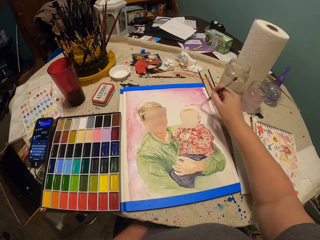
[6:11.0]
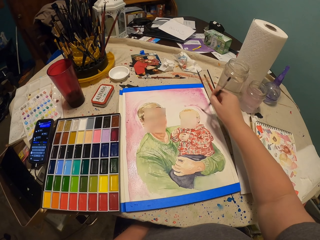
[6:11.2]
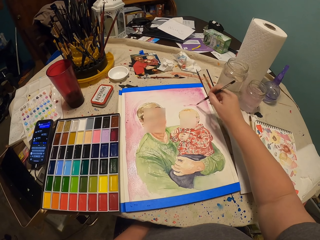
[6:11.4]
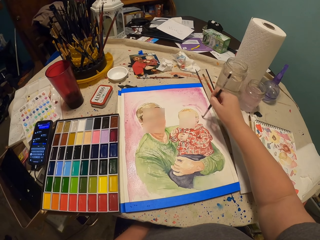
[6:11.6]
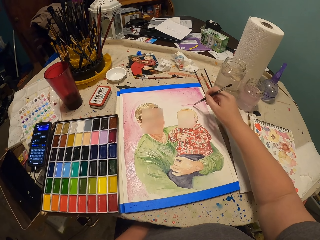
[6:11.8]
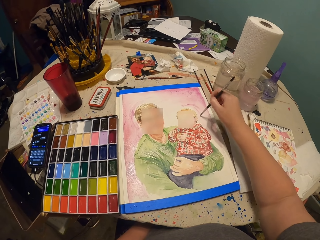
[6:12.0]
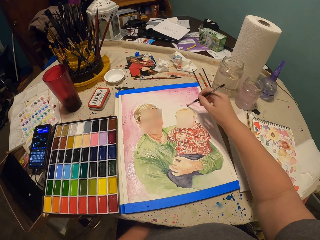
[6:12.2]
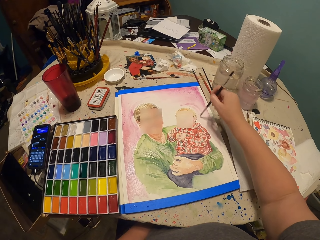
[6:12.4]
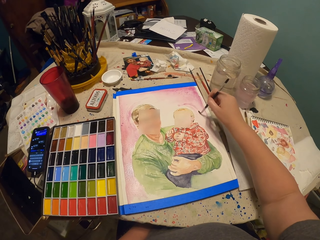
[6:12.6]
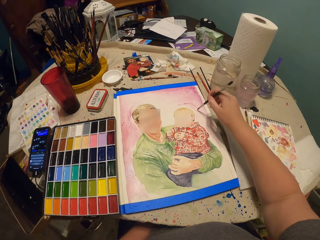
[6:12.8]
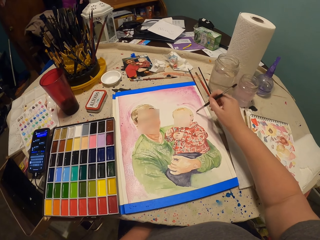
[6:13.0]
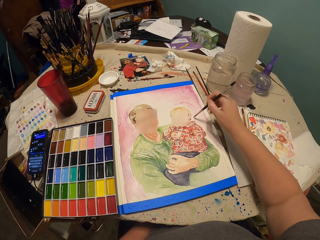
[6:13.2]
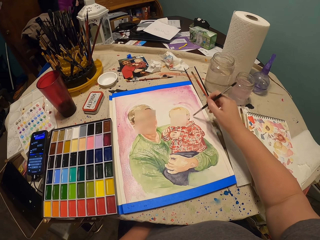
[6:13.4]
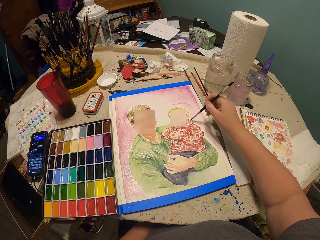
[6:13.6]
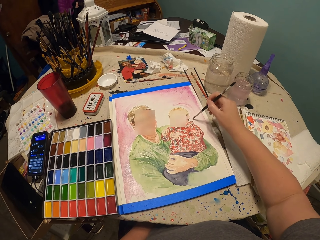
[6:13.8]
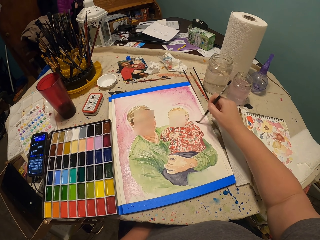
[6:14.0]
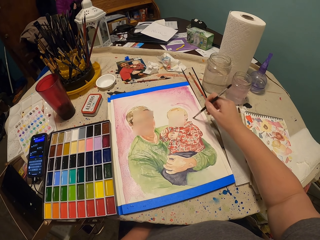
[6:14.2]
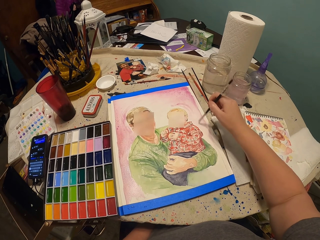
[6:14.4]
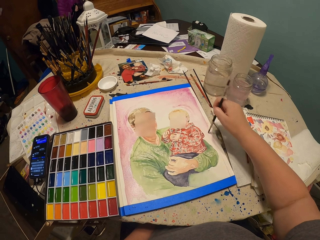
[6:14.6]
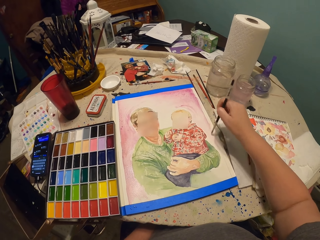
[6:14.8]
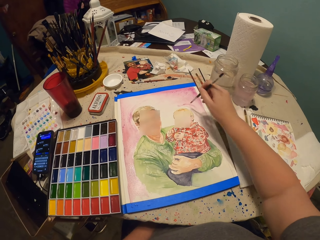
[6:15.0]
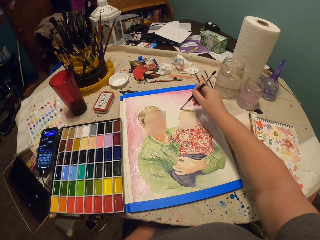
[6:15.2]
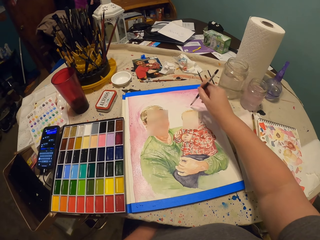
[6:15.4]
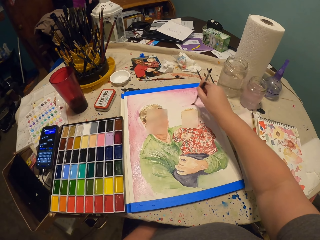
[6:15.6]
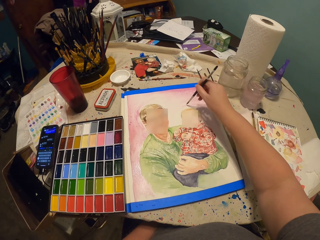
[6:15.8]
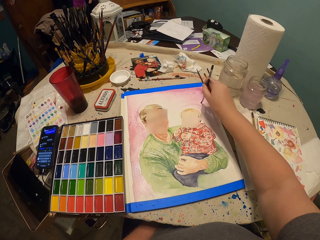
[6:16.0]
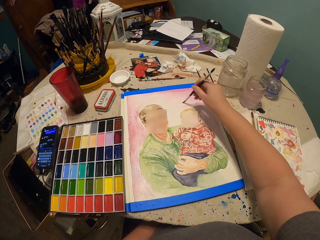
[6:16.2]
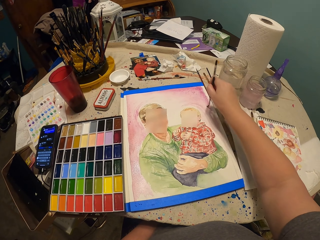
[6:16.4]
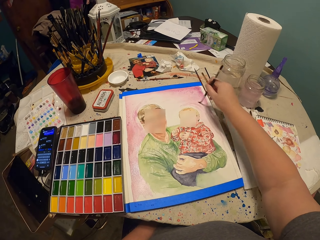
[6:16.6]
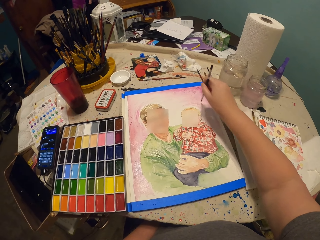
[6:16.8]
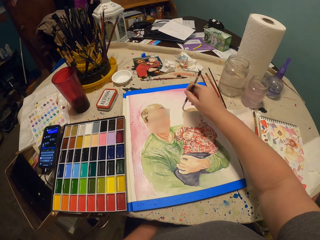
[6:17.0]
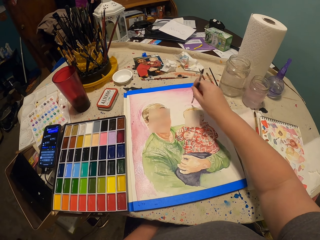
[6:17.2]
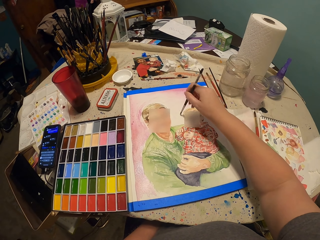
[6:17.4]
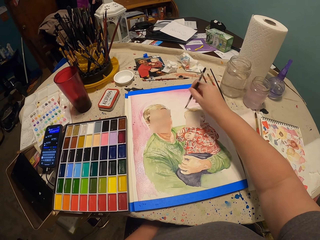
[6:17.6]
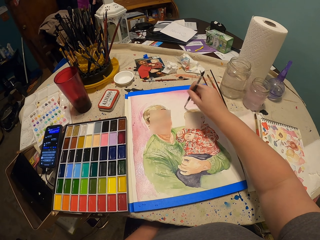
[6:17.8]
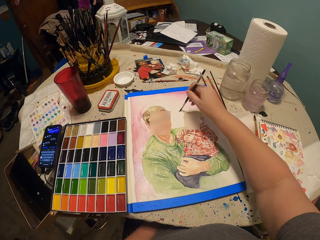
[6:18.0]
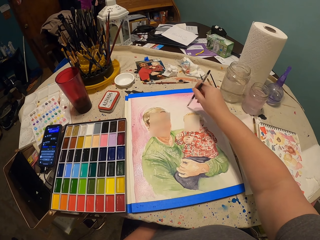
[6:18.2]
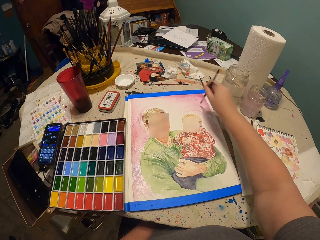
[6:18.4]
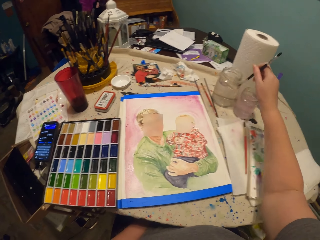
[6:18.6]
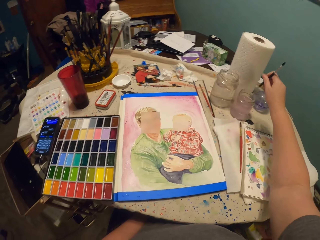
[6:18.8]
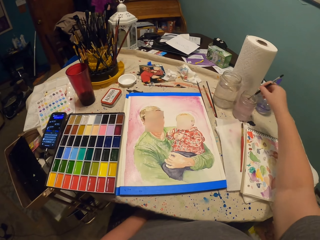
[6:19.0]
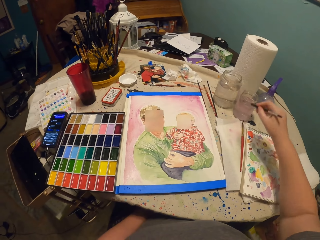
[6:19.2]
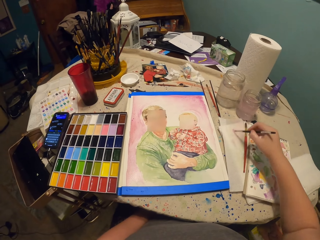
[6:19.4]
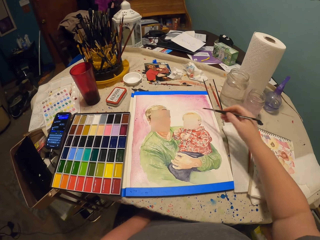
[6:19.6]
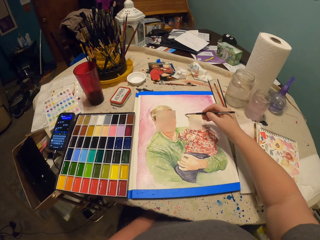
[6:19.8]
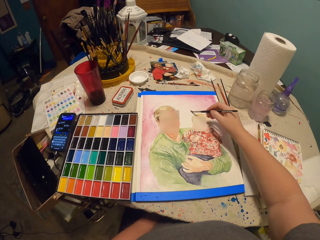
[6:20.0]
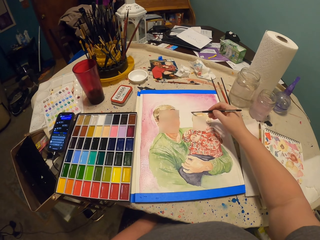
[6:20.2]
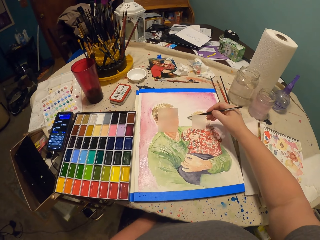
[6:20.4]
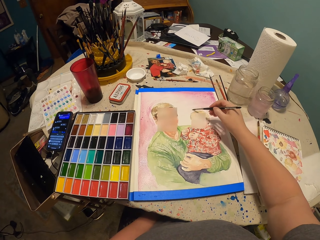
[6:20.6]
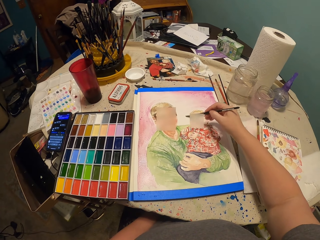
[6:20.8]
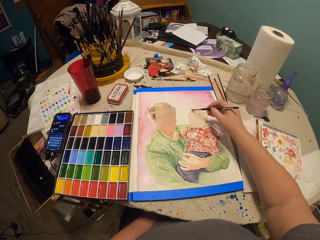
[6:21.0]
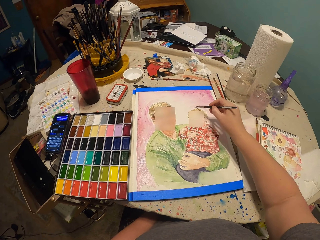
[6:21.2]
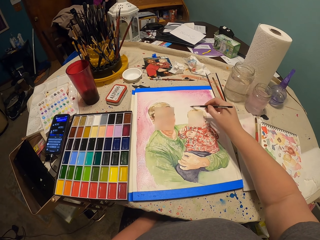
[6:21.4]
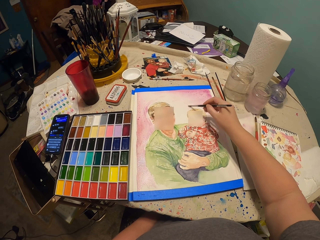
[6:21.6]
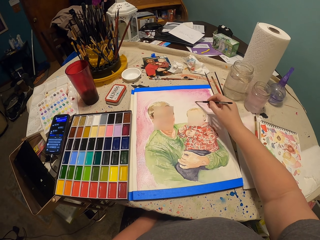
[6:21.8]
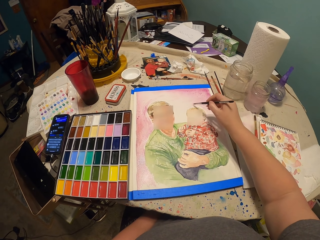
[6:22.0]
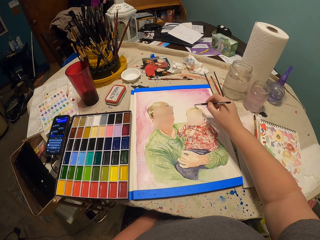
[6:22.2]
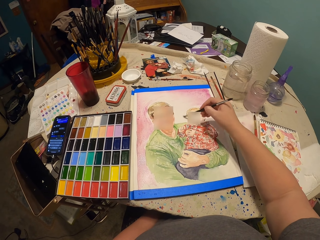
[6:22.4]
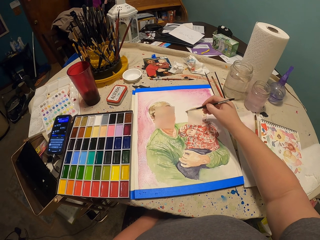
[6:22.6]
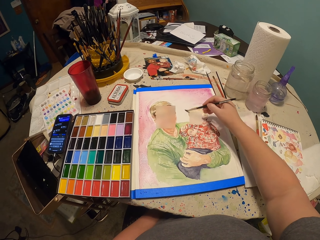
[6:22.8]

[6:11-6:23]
The camera wearer dips the paint brush in the water container. They tap the brush on the paper. They paint on the paper with the paint brush.

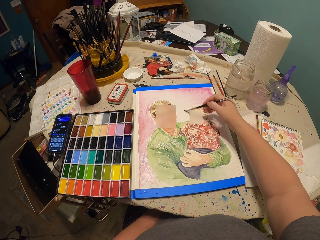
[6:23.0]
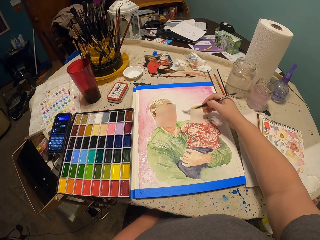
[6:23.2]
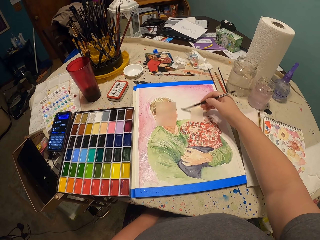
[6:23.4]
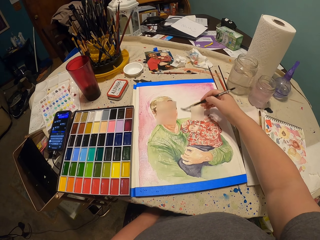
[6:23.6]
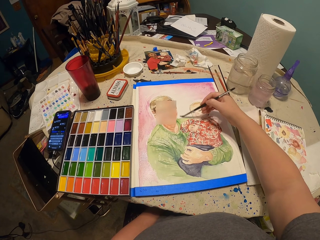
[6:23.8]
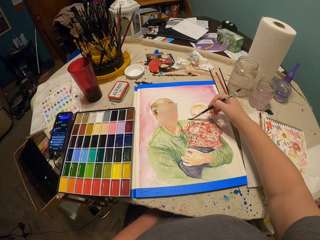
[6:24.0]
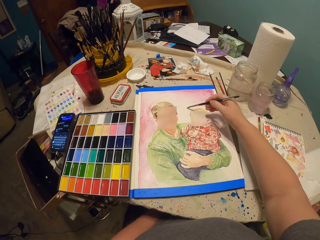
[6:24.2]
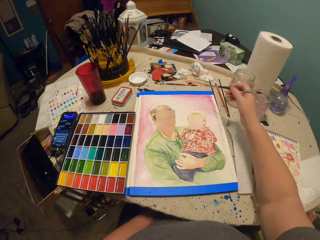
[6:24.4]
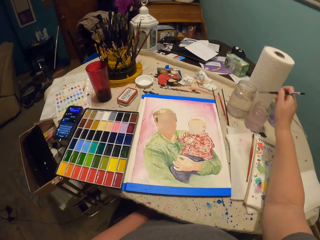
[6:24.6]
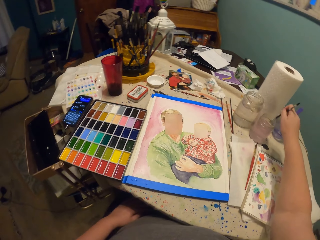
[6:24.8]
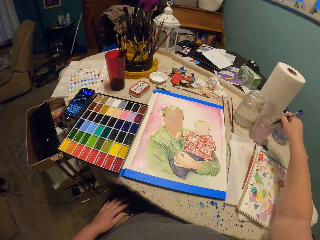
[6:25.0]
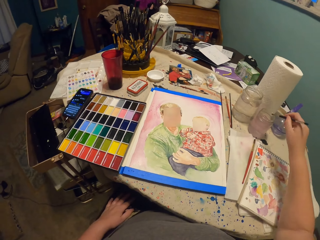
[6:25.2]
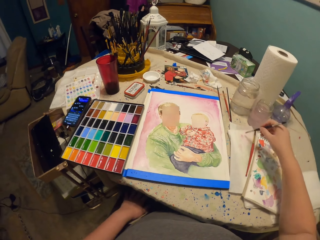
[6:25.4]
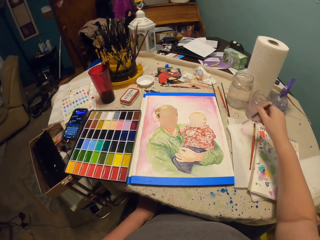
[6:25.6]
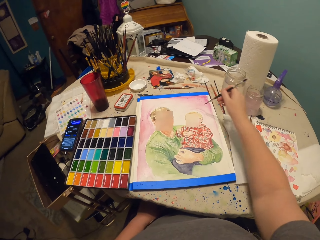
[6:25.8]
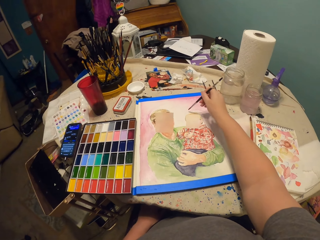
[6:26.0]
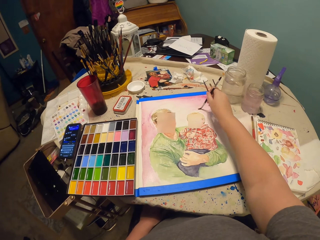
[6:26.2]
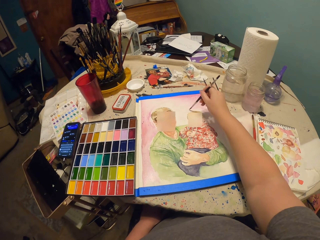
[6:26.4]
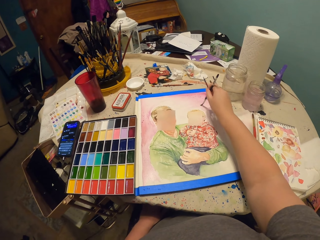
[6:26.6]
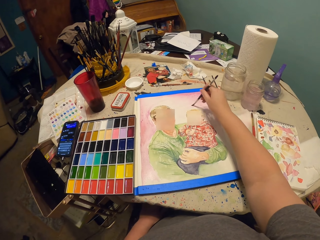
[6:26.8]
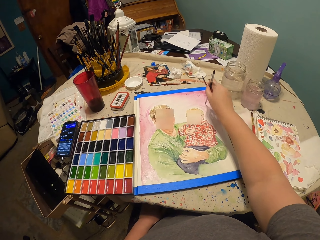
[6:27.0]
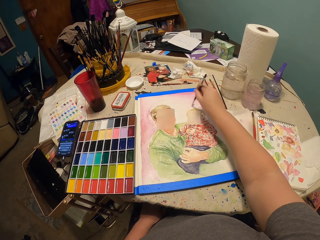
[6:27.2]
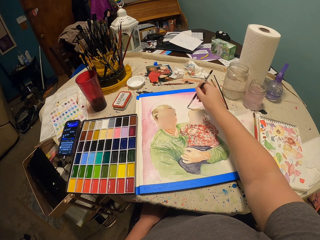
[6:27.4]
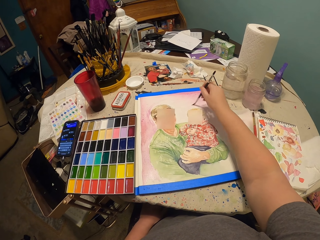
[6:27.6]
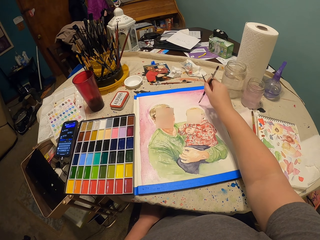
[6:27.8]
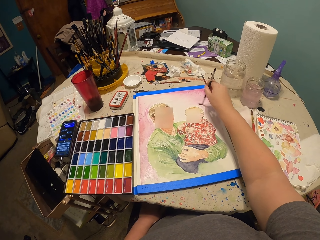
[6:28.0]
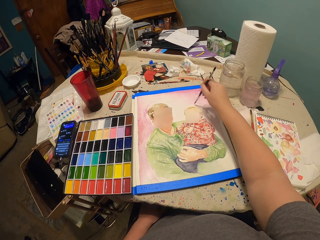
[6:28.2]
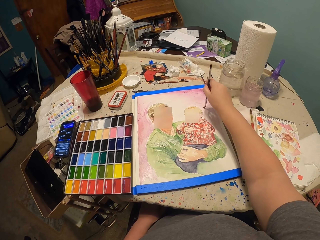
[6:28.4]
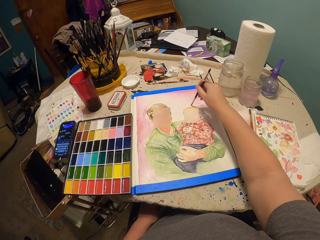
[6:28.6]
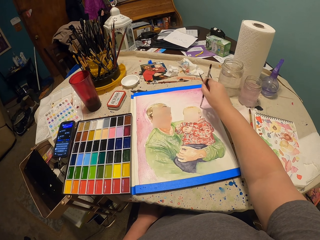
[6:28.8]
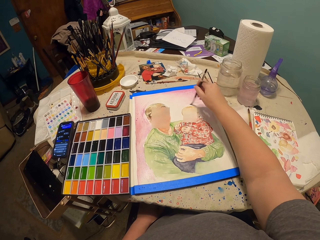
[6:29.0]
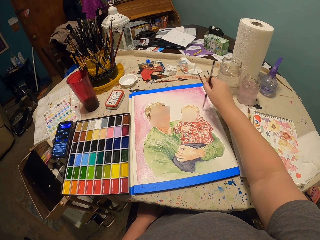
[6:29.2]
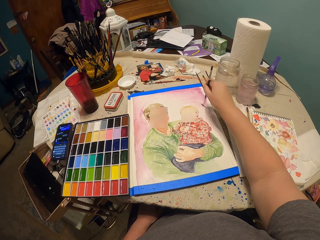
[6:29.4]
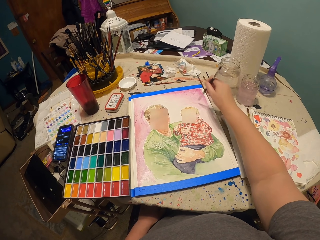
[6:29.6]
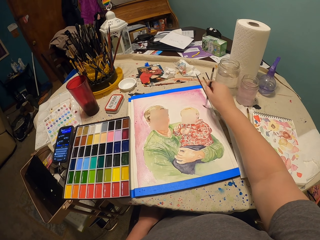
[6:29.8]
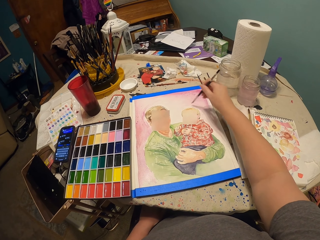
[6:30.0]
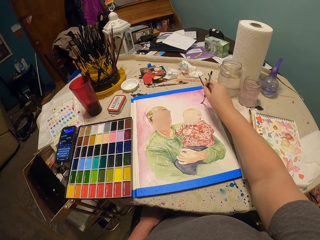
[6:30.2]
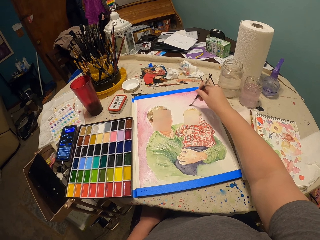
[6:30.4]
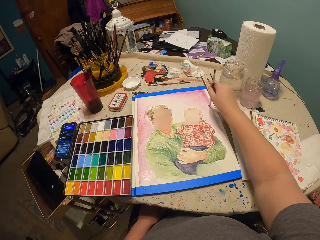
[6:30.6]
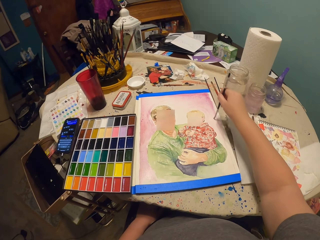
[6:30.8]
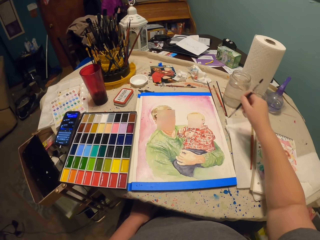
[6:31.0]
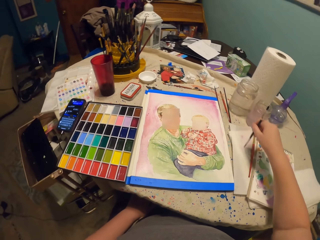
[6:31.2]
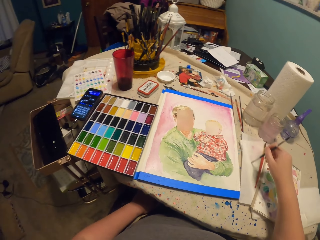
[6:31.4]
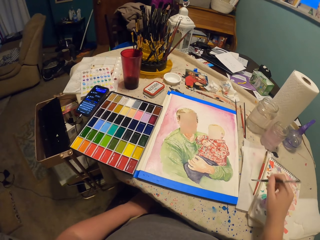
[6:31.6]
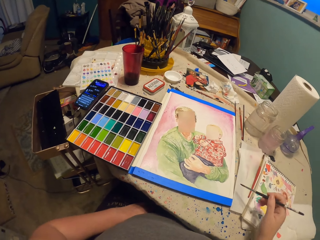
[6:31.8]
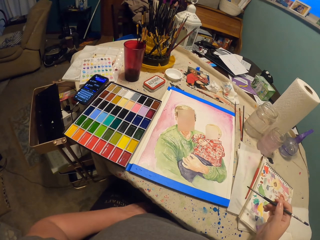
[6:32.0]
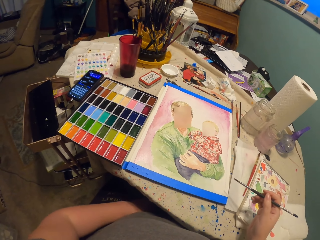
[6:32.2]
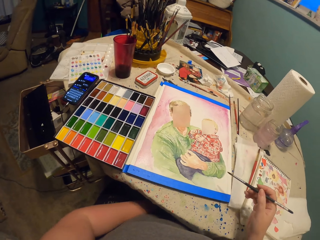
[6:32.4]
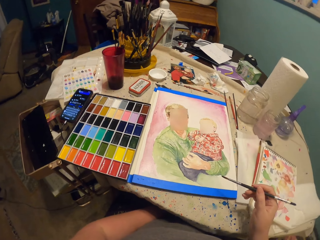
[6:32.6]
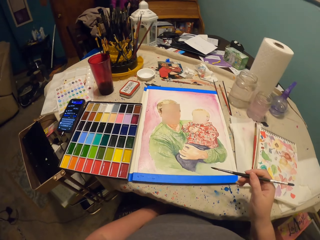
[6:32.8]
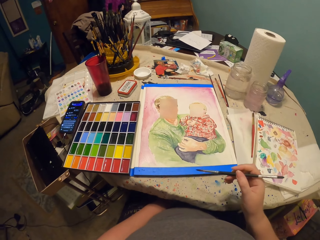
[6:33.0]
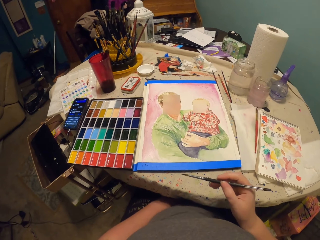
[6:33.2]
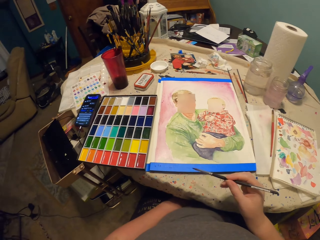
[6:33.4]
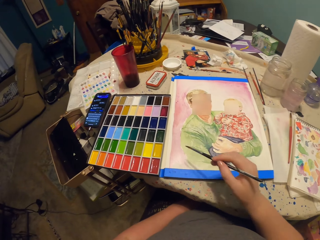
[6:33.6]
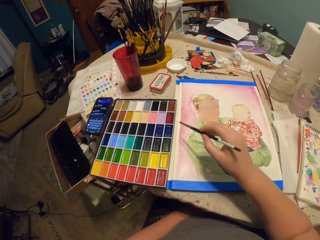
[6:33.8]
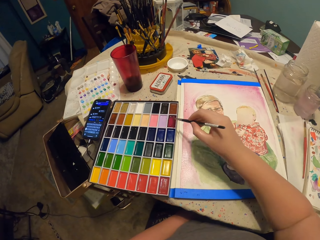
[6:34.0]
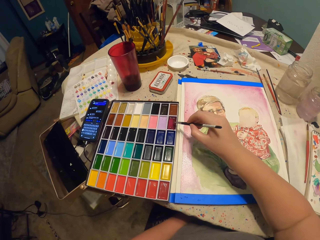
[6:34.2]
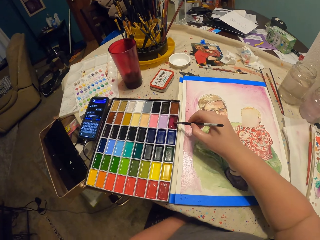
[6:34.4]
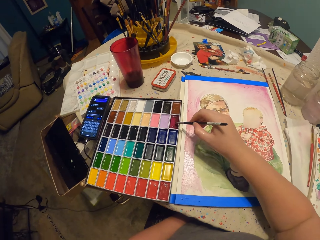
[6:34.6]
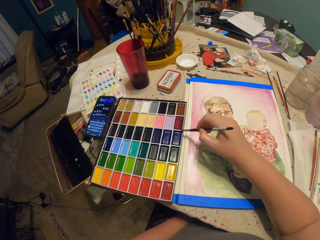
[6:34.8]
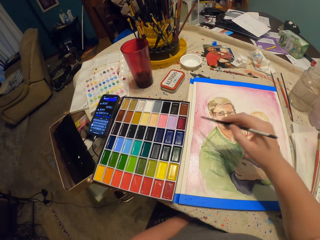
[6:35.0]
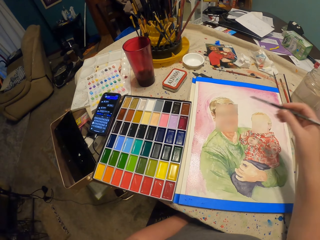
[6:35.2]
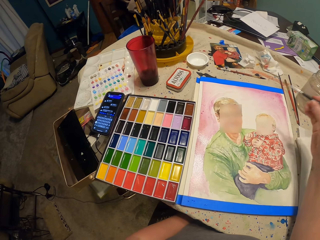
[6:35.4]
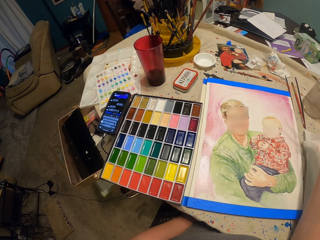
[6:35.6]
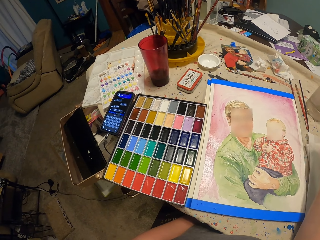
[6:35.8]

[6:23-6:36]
The camera wearer dips the paint brush in the water container. They tap the brush on the paper. They paint on the paper with the paint brush. They wipe the paint brush on the book. They rub the brush on the paper. They look at the drawing. They take the paint in the palette with the paint brush. They put the brush on the drawing.
